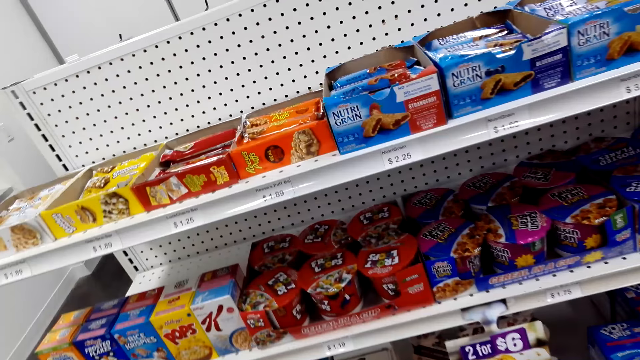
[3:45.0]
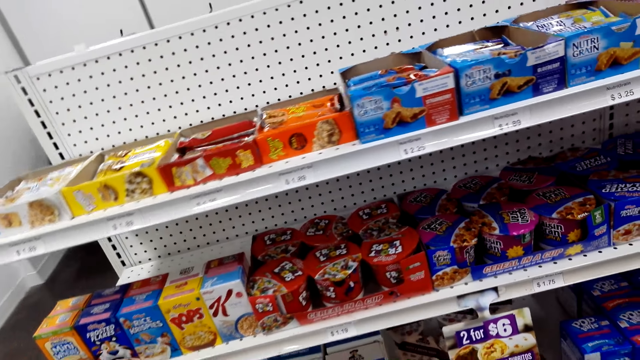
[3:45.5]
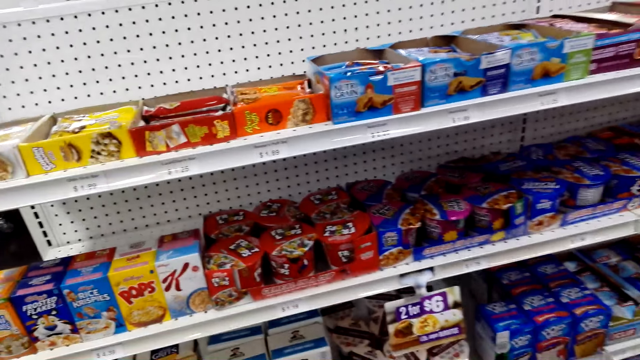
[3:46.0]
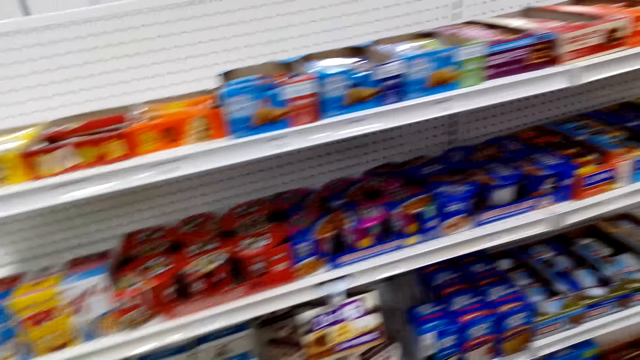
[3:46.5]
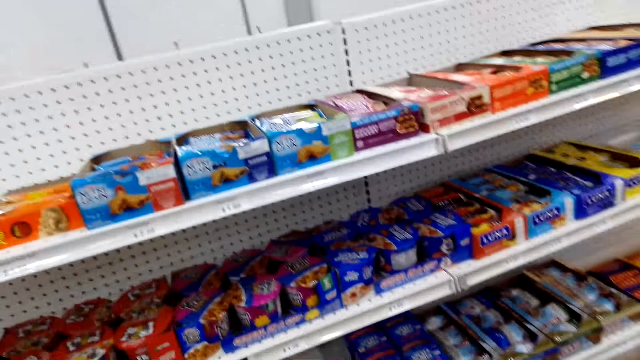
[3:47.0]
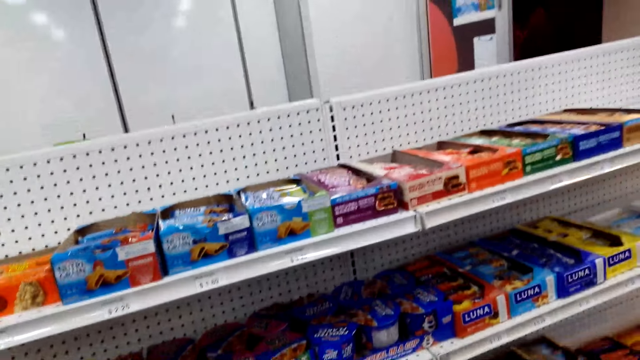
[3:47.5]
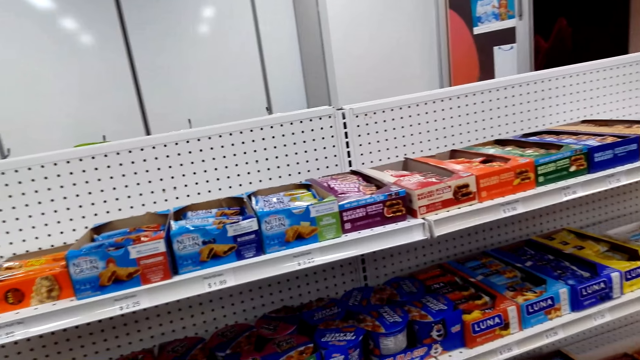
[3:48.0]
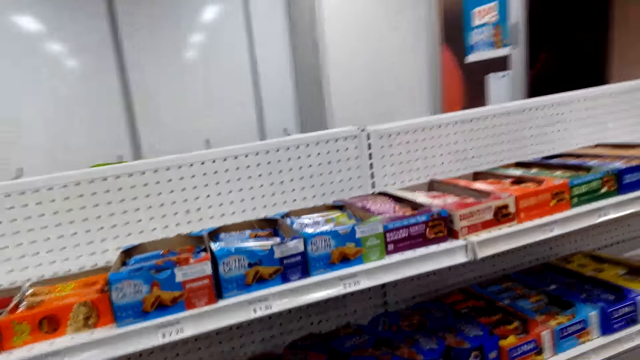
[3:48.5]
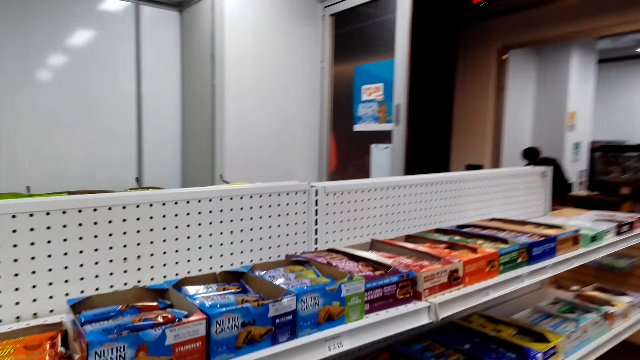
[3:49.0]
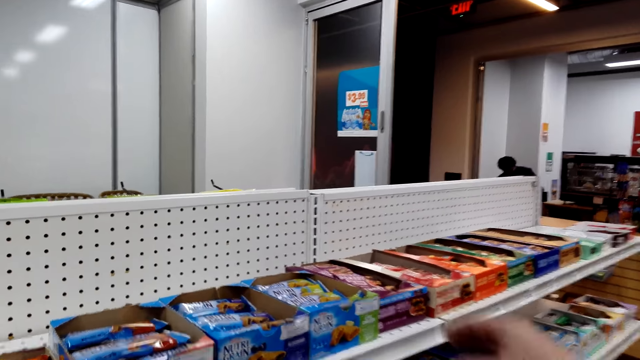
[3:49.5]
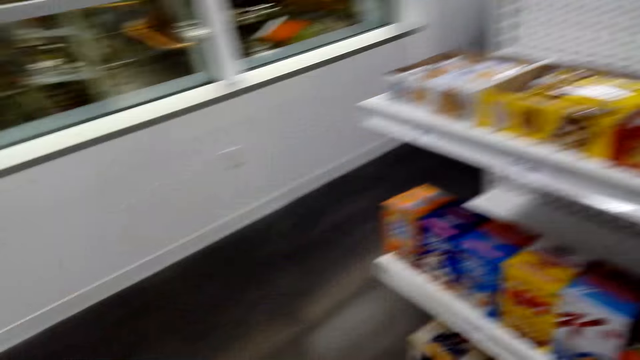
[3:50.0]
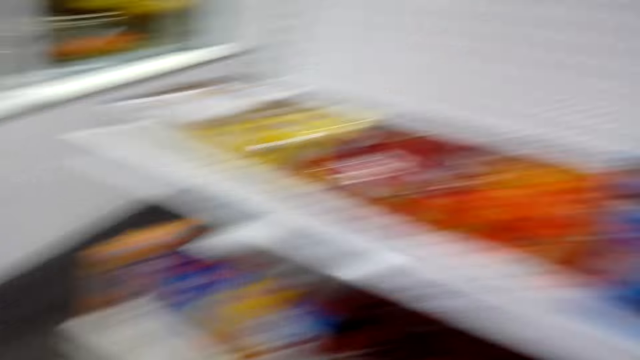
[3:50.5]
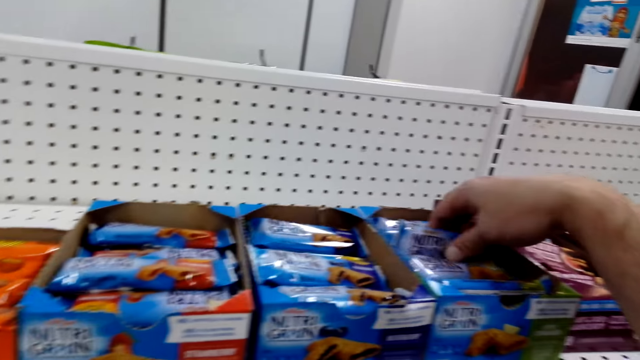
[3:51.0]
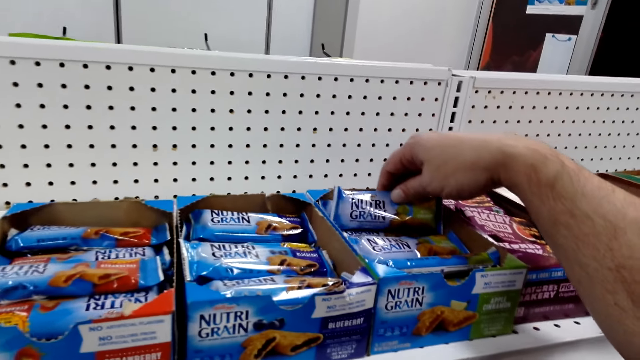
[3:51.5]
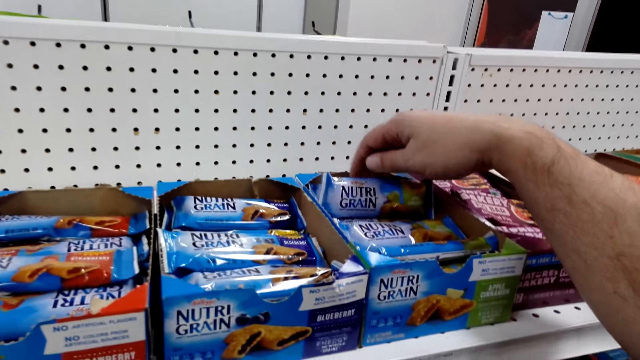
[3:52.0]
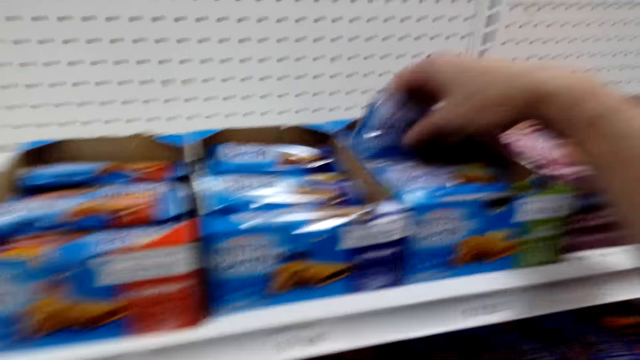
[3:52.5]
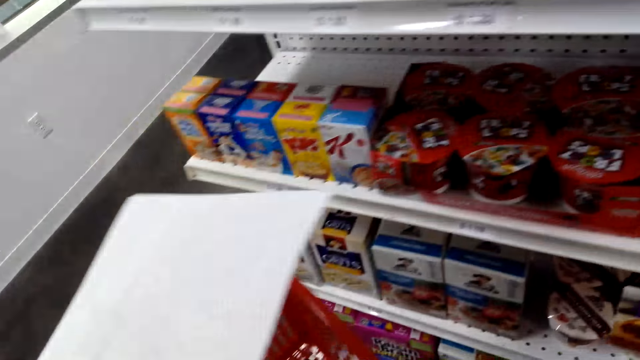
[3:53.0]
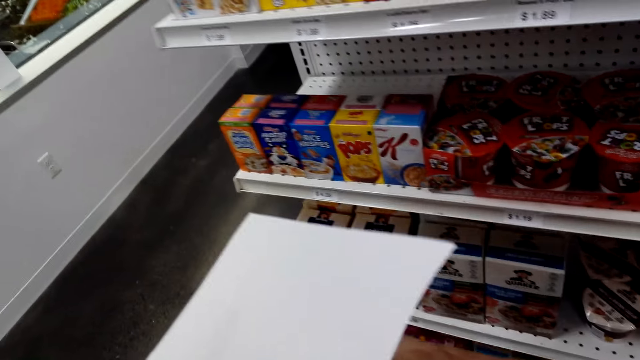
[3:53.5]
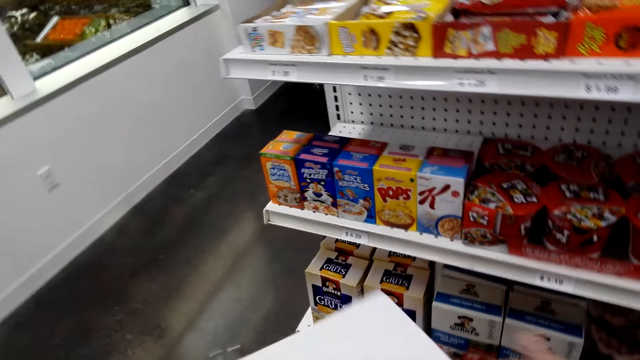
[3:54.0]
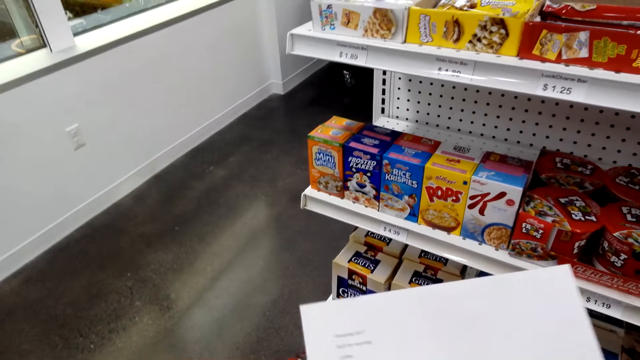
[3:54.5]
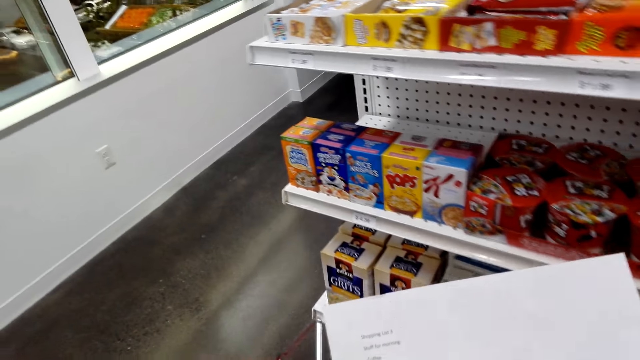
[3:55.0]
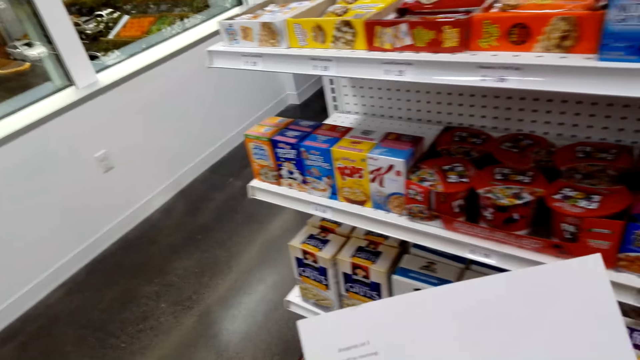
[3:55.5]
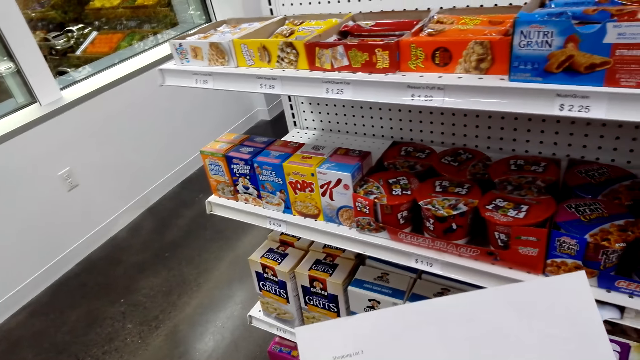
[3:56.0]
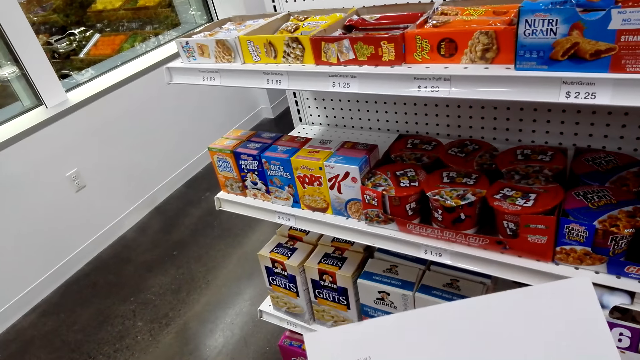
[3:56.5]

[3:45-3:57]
The camera wearer picks up packets of Nutri-Grain from the shelf. They put the Nutri-Grain in the shopping bucket.

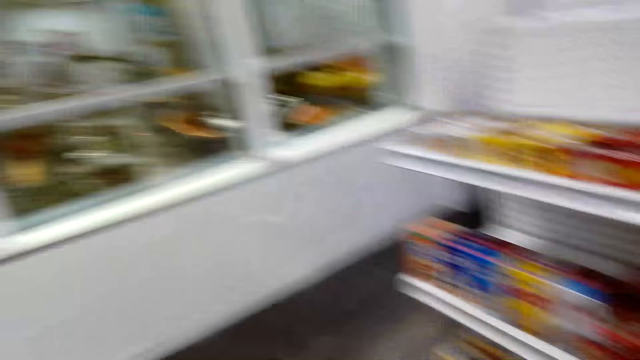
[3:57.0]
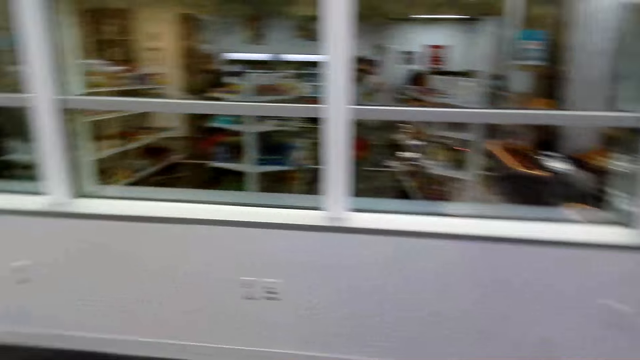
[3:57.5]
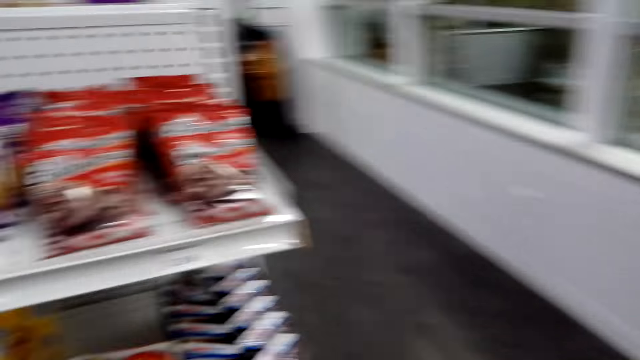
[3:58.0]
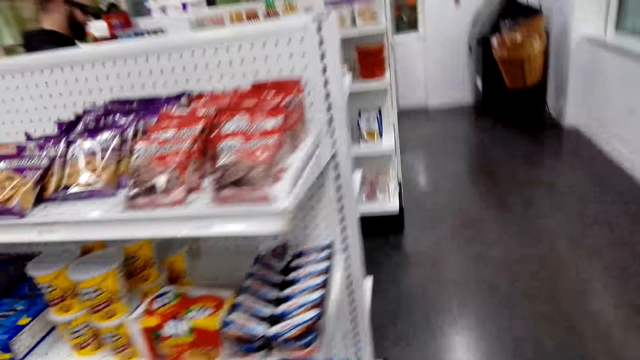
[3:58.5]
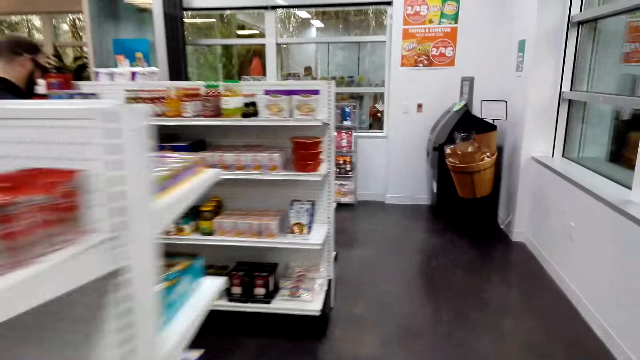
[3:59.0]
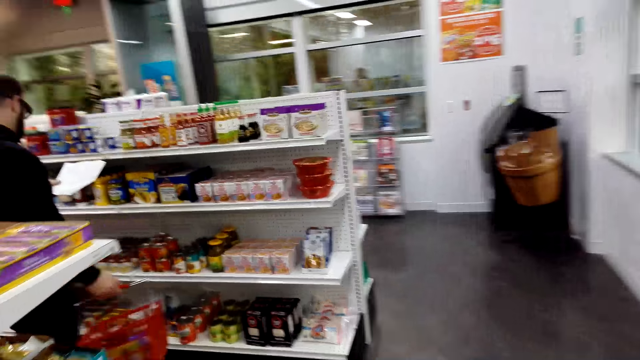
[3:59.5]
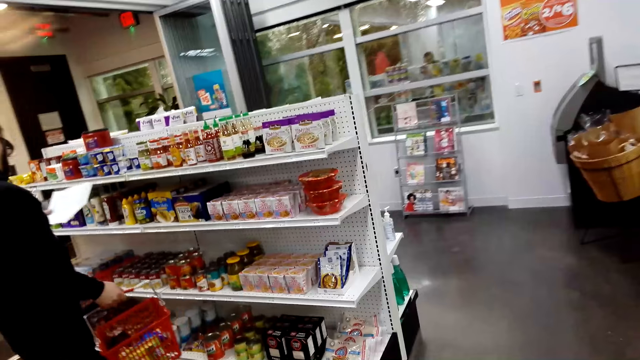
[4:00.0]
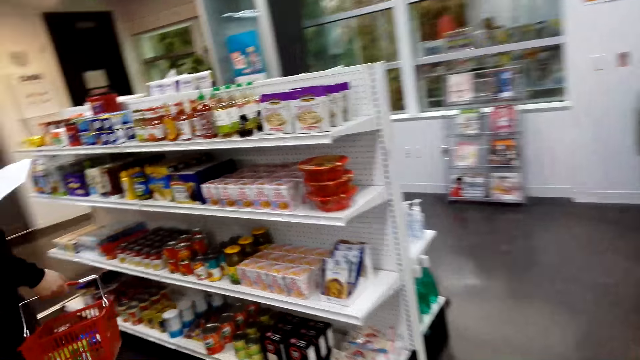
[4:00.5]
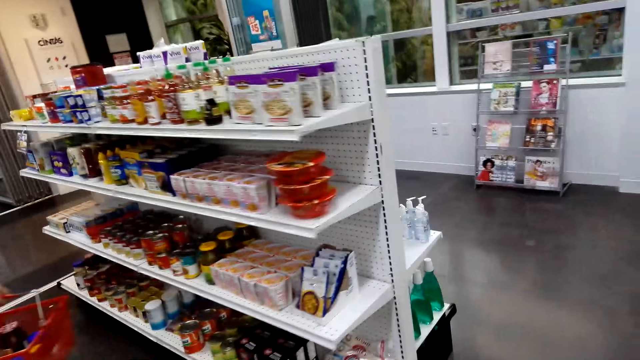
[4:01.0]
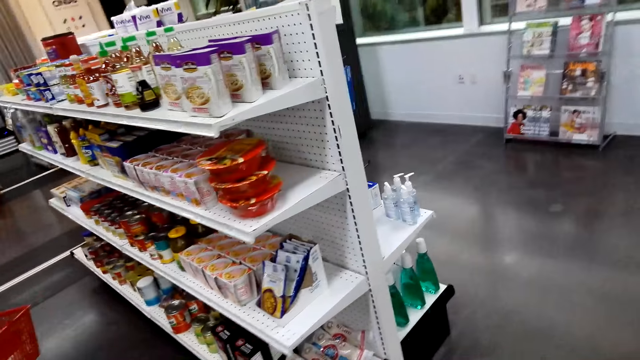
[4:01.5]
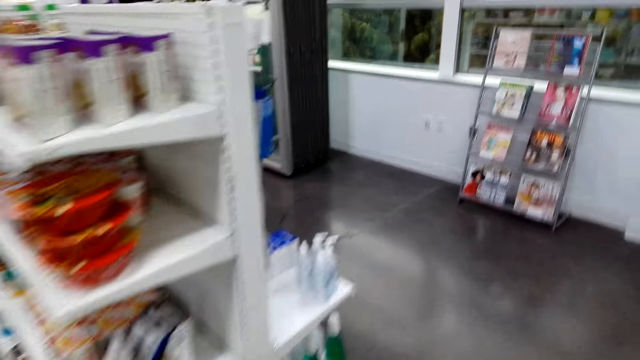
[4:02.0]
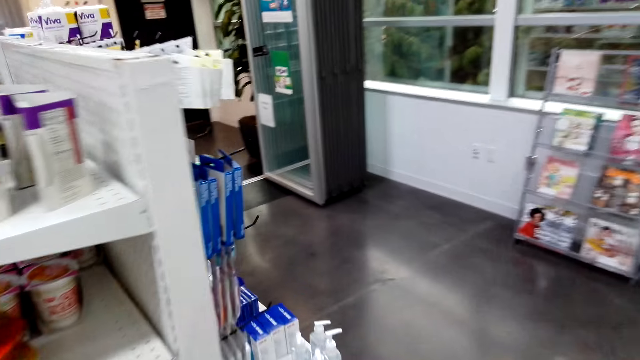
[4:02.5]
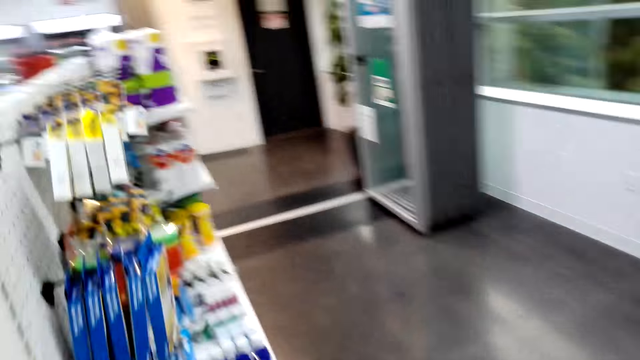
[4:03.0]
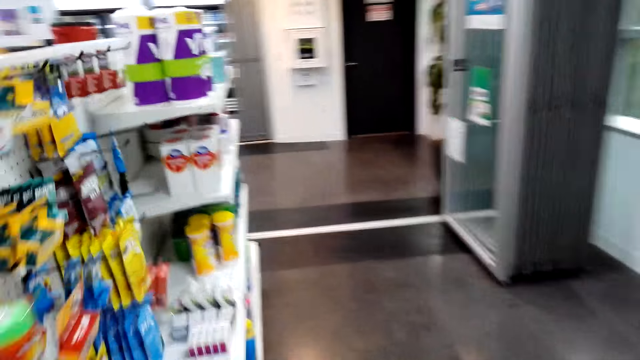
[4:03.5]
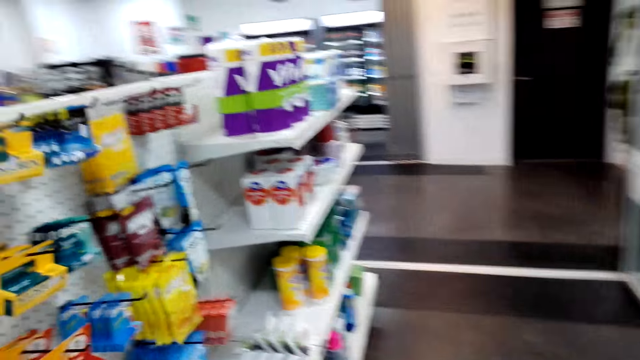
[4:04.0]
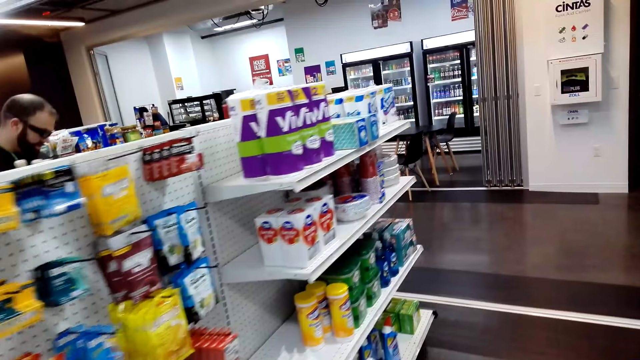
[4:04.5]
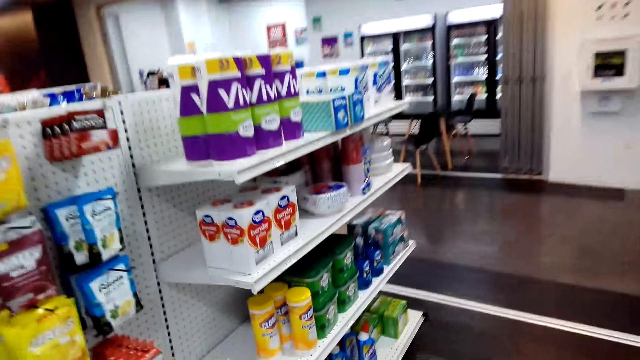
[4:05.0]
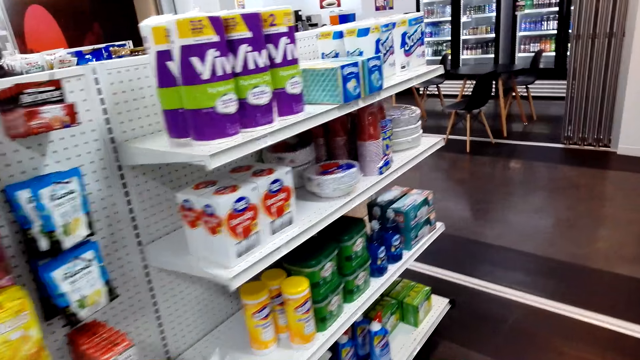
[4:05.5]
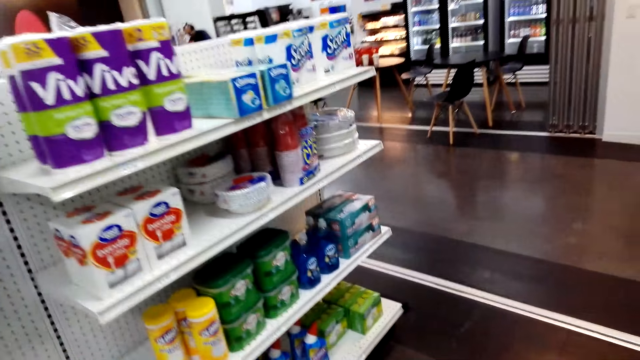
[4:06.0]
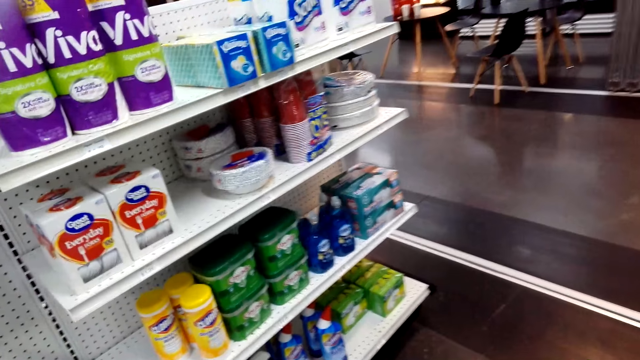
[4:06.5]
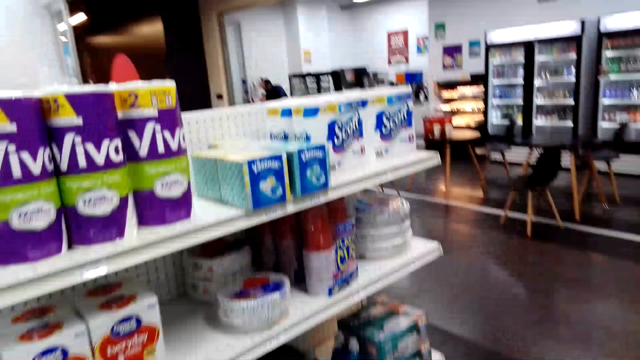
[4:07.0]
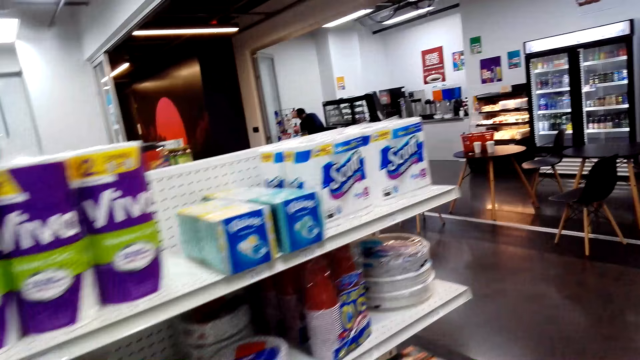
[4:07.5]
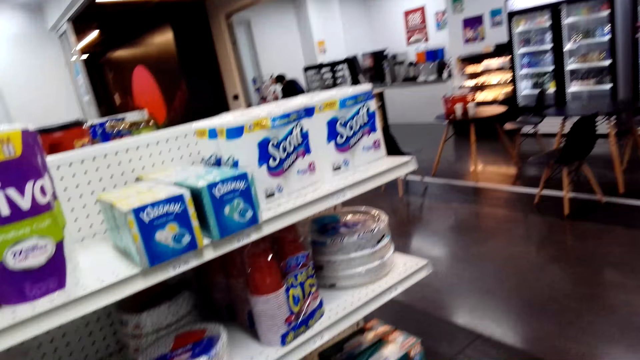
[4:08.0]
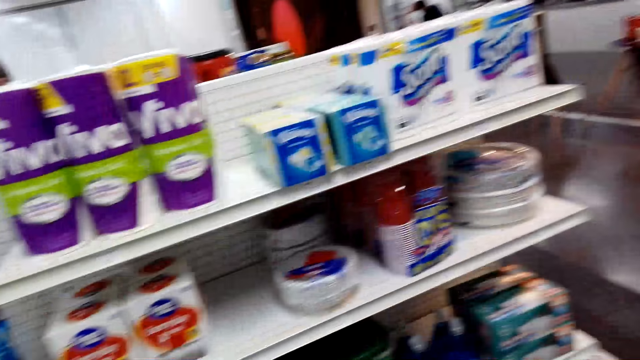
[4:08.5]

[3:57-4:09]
The camera wearer walks around the supermarket.
